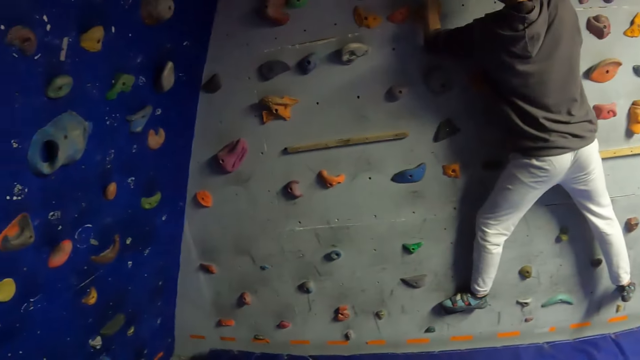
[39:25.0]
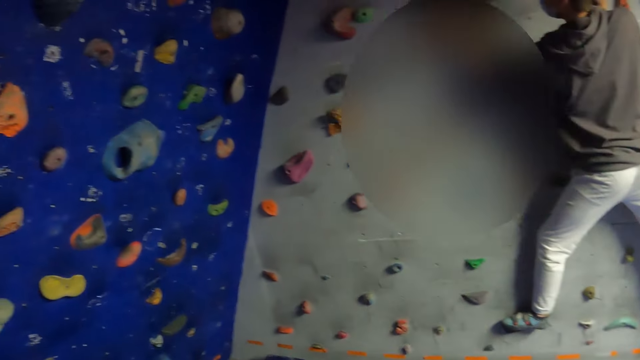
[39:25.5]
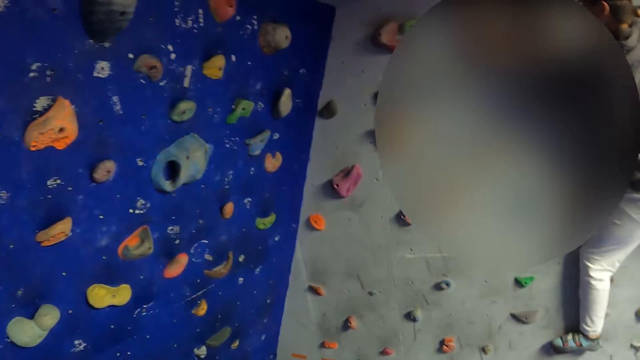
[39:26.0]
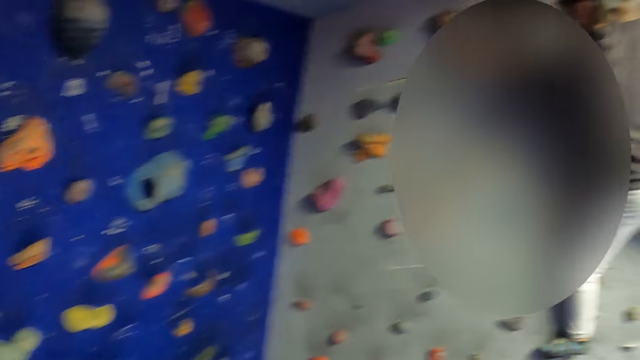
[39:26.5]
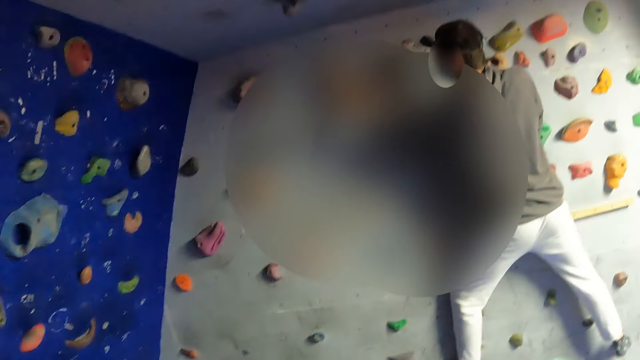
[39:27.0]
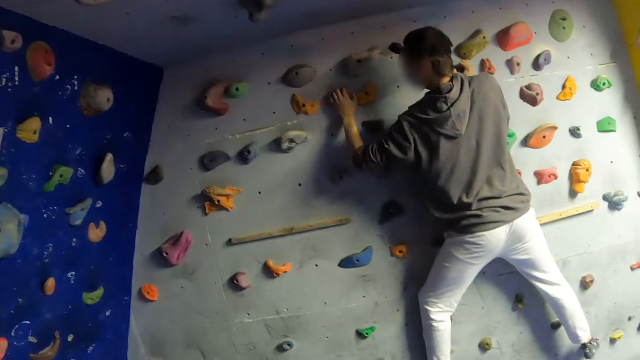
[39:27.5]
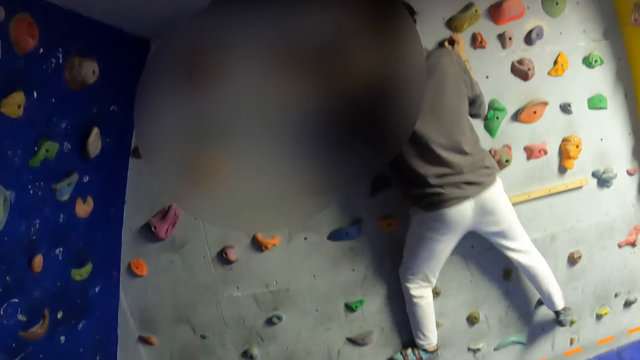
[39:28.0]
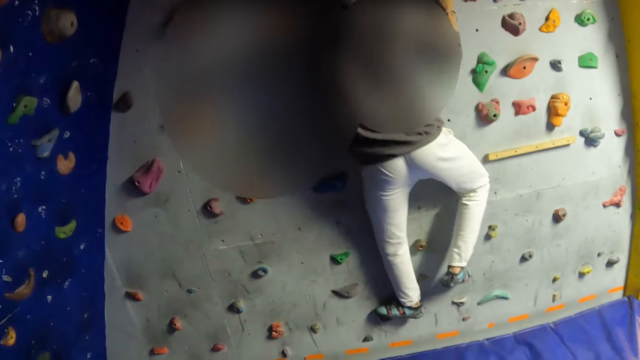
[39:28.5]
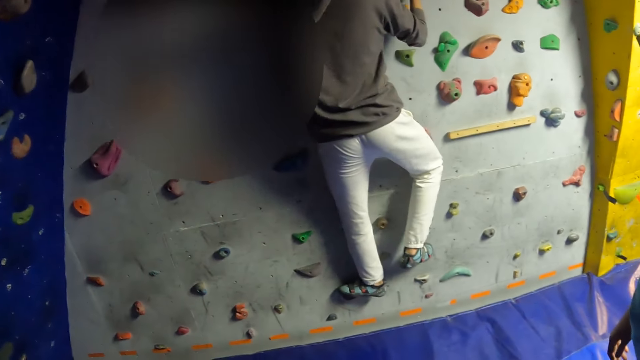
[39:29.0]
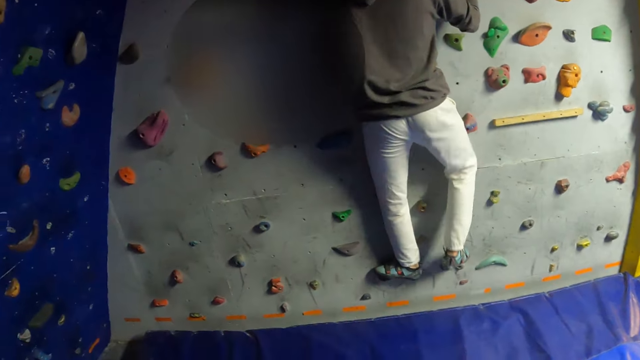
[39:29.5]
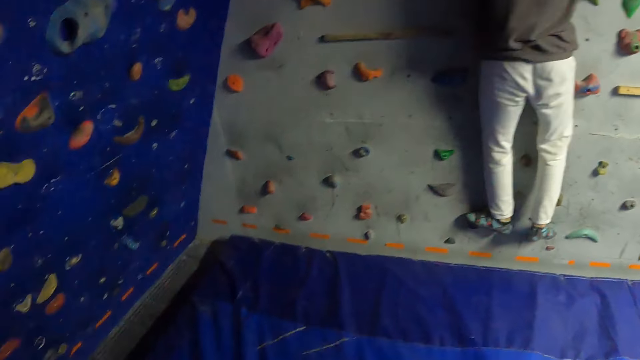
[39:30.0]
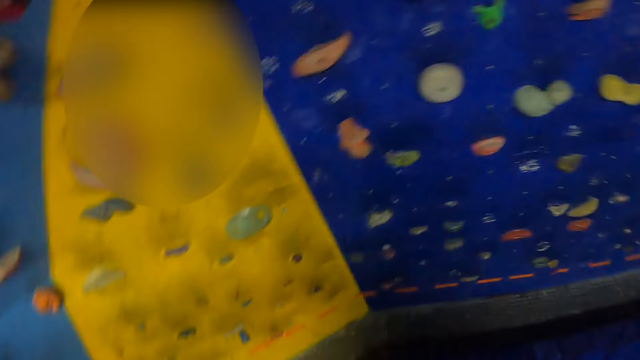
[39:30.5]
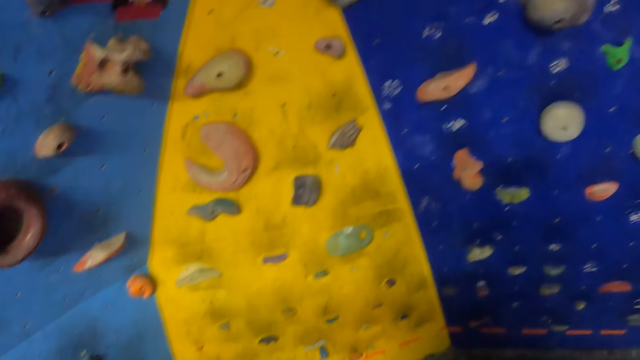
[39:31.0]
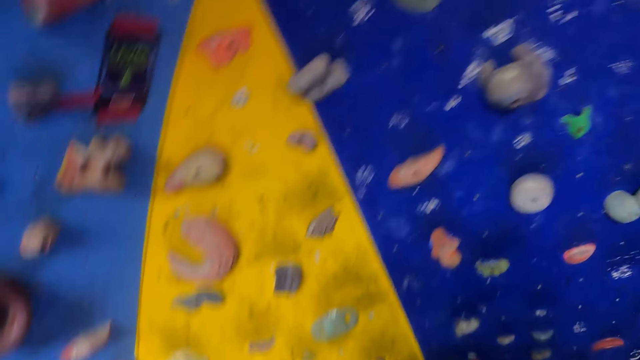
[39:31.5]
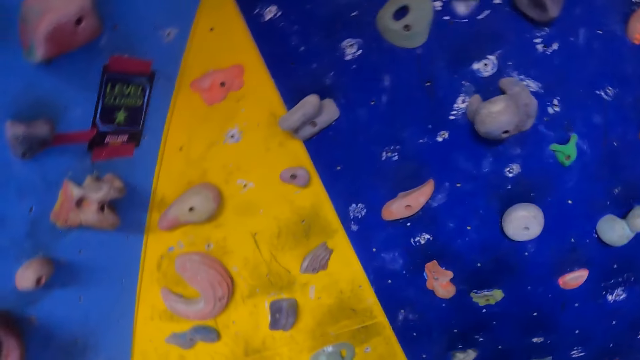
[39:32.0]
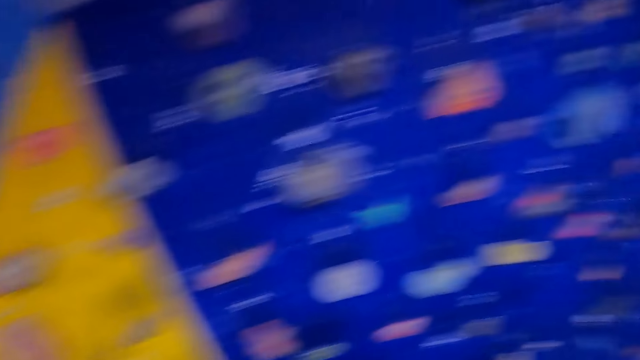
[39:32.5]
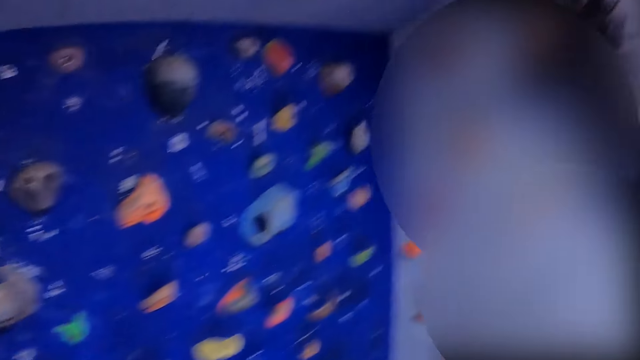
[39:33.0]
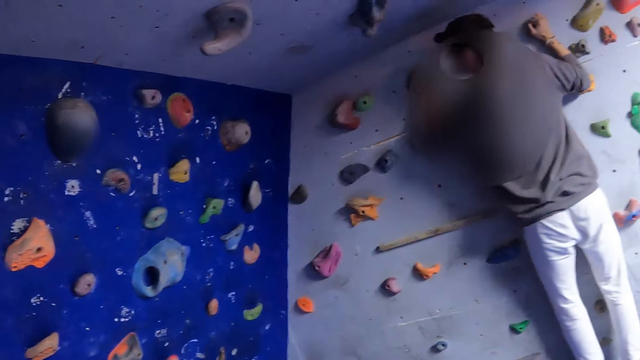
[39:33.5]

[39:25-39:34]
The camera wearer looks around the house.

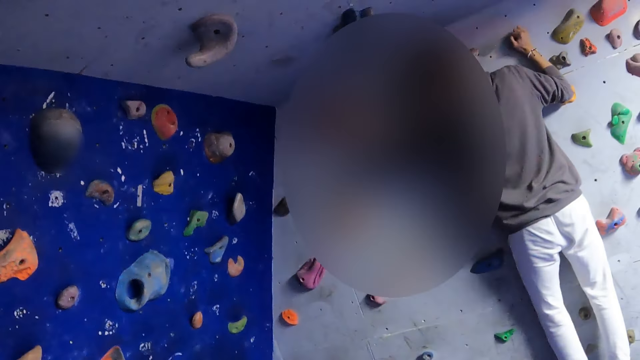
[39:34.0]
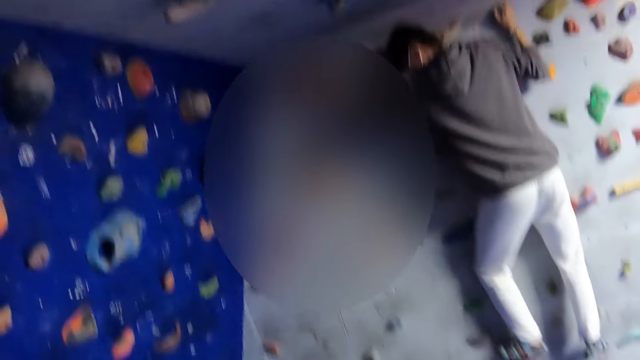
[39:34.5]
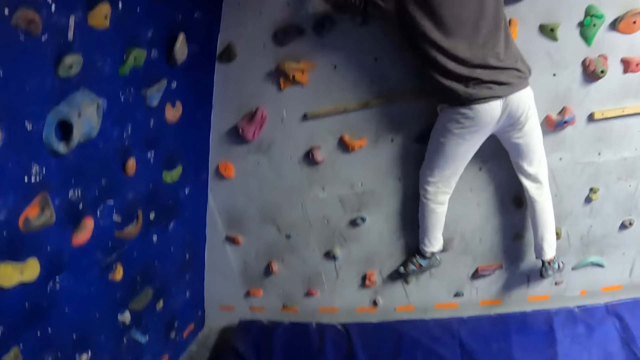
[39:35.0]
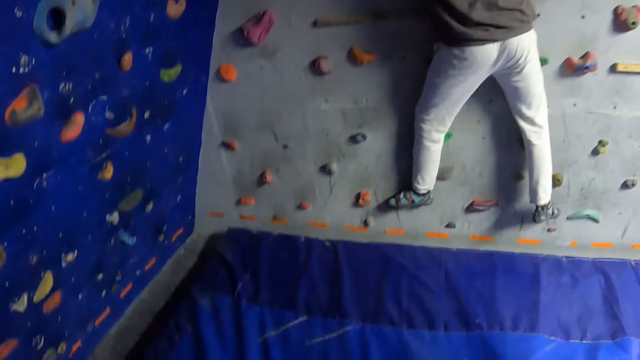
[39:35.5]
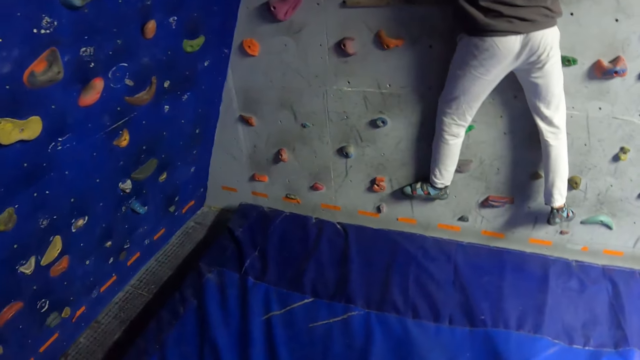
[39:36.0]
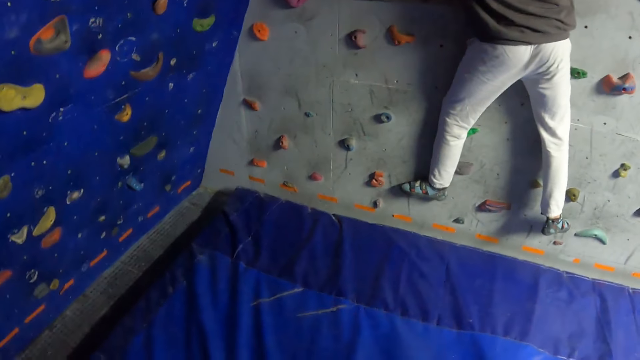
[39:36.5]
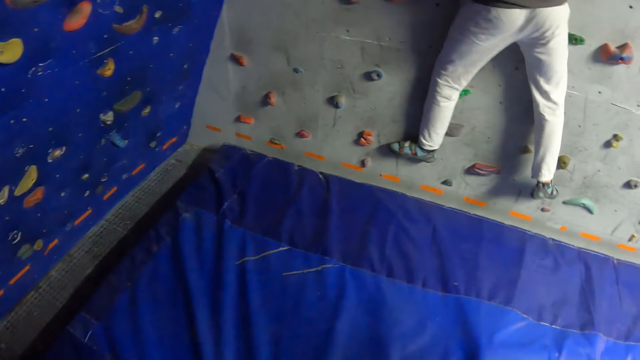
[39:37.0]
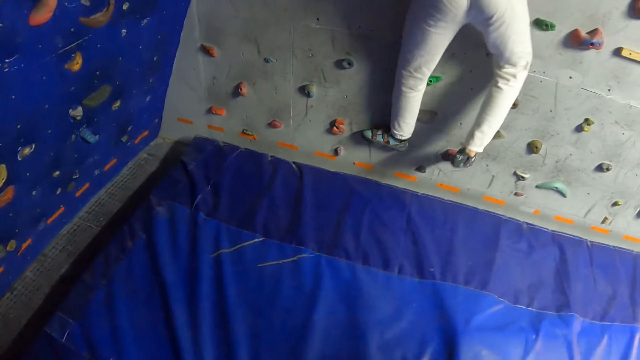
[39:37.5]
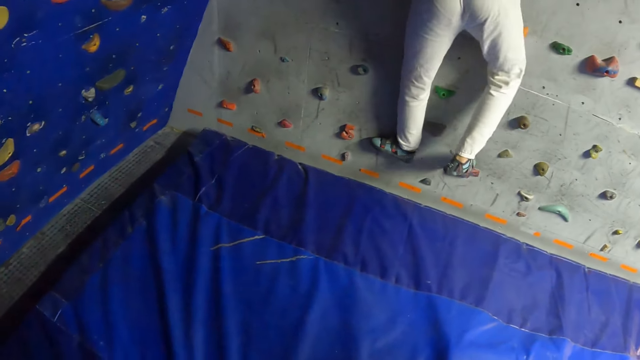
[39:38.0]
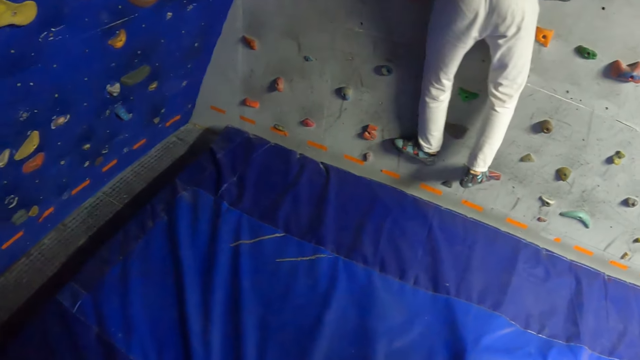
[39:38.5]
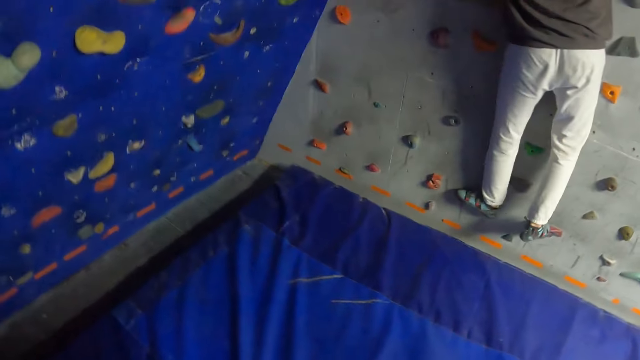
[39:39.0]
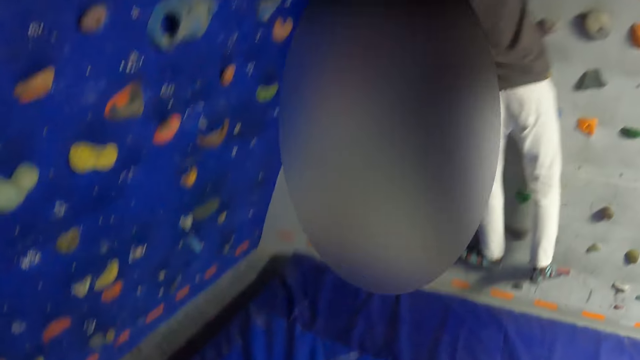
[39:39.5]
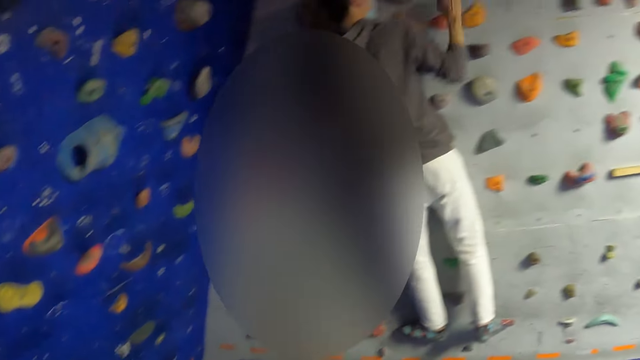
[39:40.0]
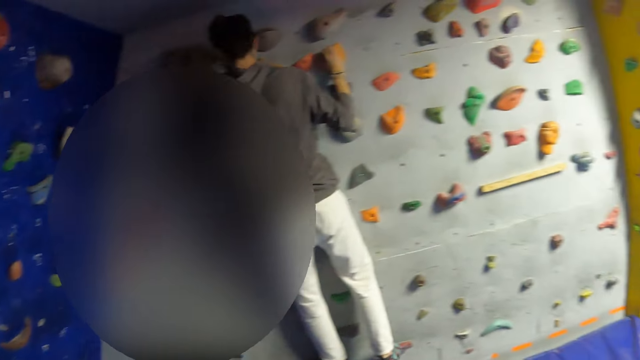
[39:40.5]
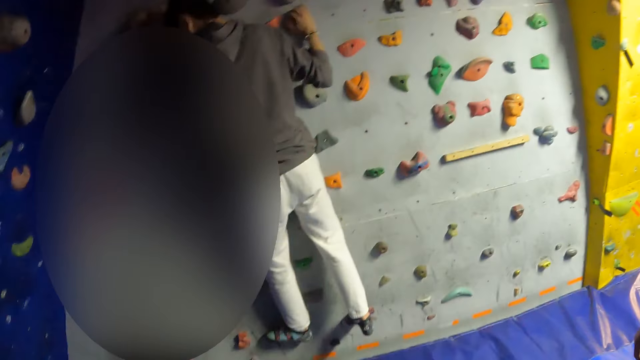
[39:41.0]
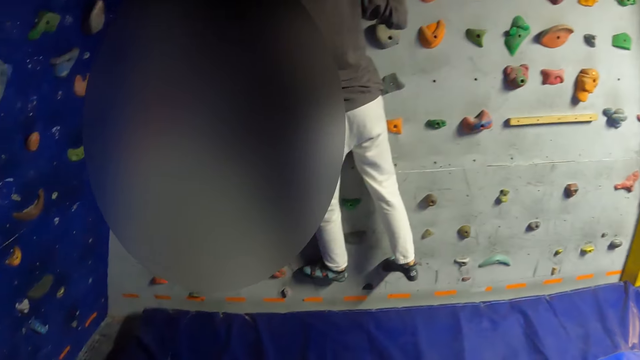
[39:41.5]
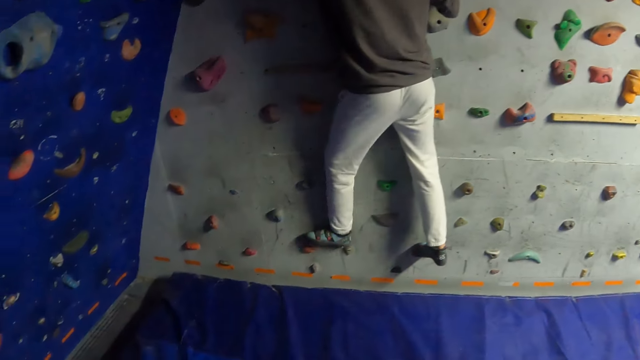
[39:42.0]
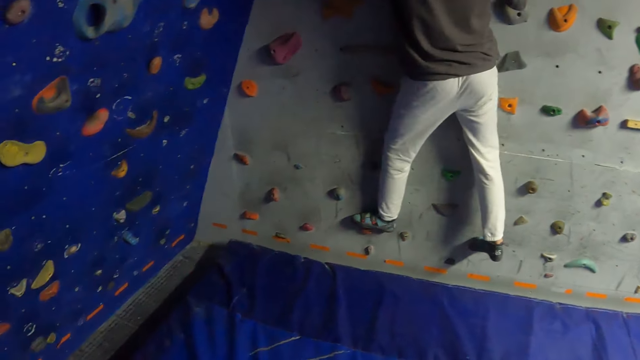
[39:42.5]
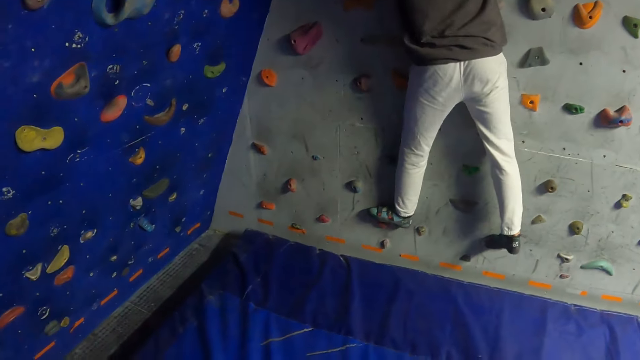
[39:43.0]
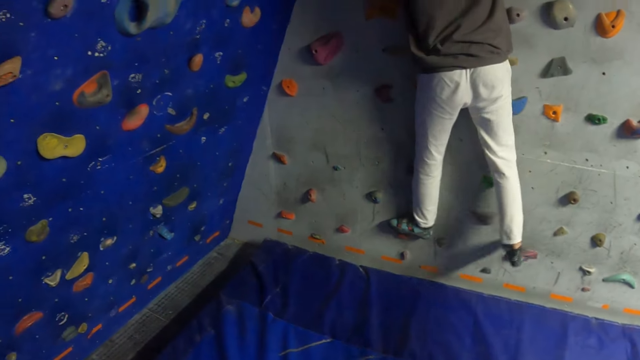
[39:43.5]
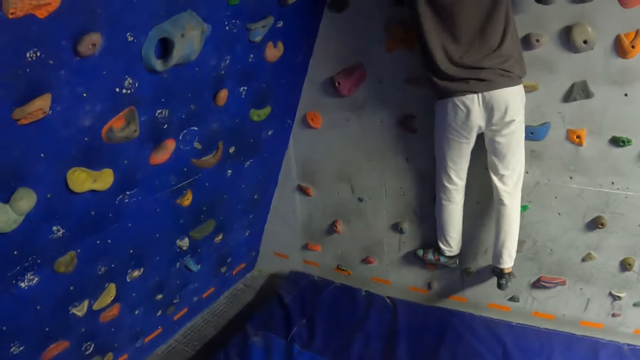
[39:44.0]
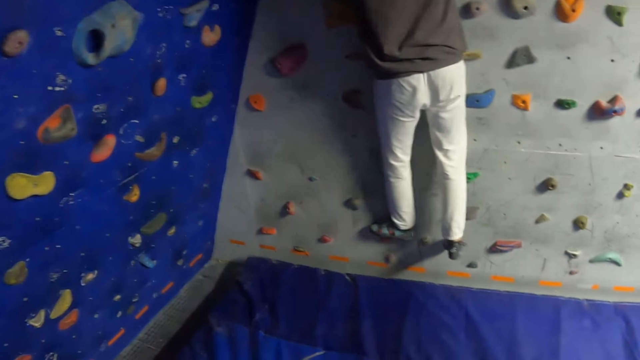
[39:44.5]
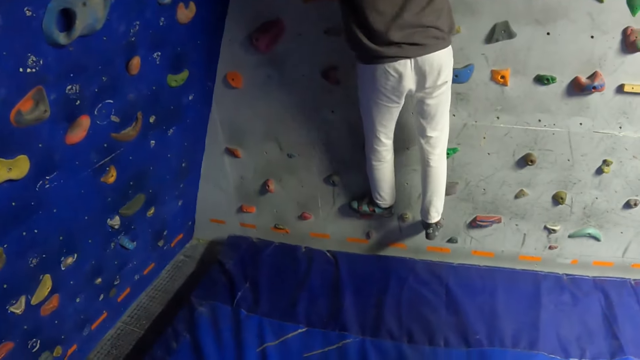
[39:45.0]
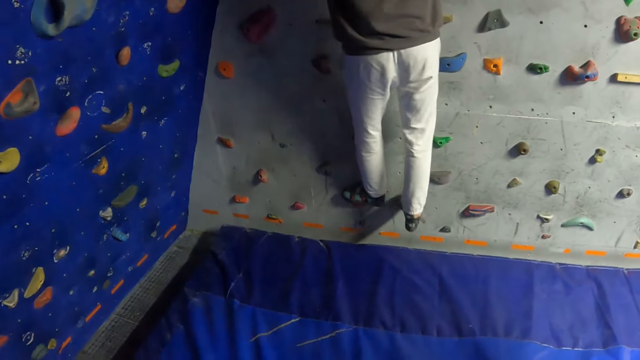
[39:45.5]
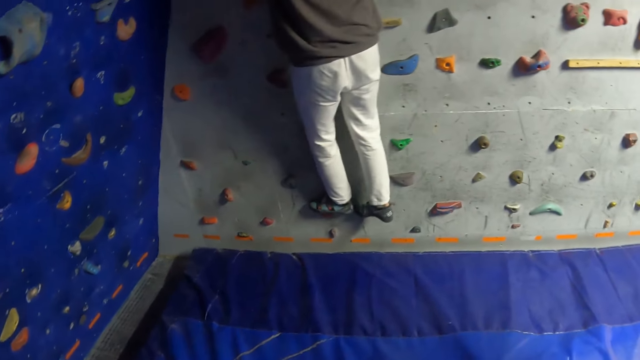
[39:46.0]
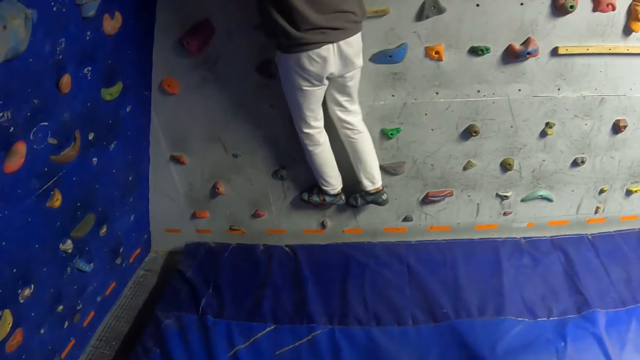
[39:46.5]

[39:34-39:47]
A person climbs the wall. The camera wearer looks around the house.
